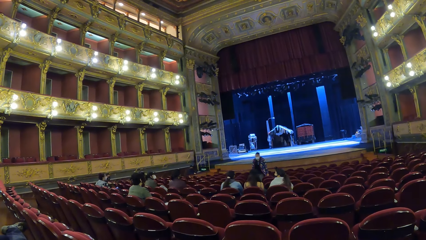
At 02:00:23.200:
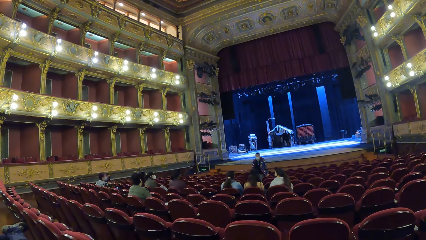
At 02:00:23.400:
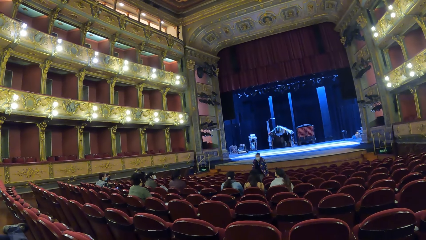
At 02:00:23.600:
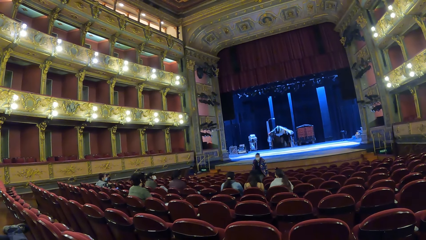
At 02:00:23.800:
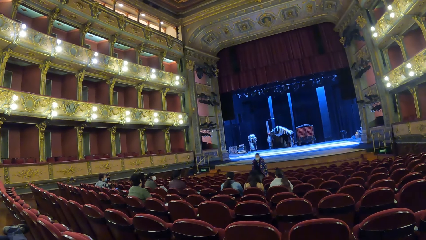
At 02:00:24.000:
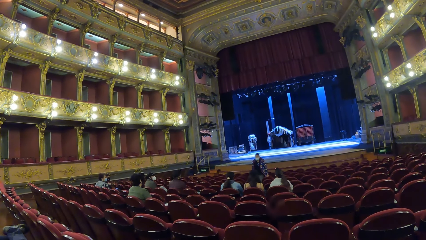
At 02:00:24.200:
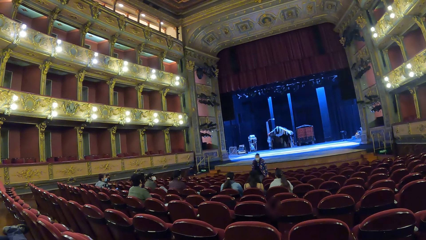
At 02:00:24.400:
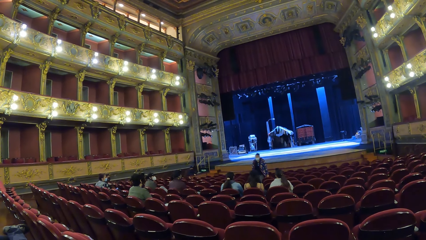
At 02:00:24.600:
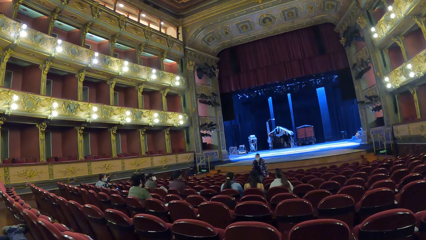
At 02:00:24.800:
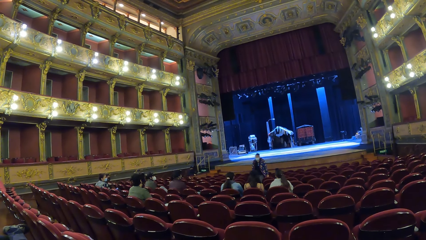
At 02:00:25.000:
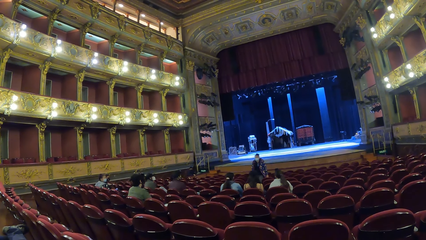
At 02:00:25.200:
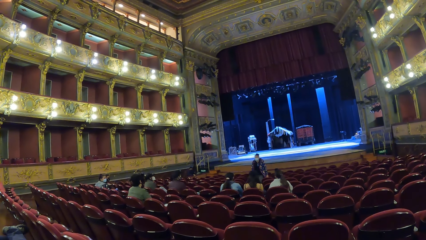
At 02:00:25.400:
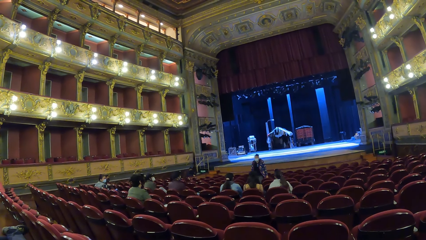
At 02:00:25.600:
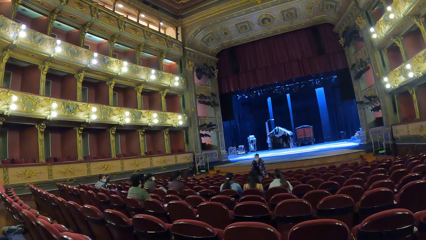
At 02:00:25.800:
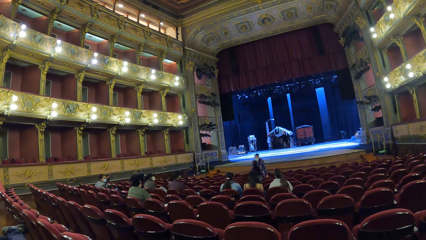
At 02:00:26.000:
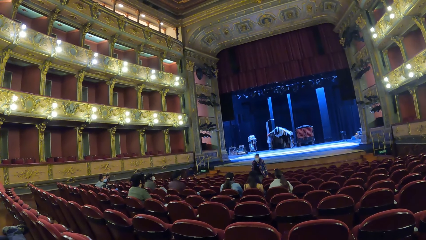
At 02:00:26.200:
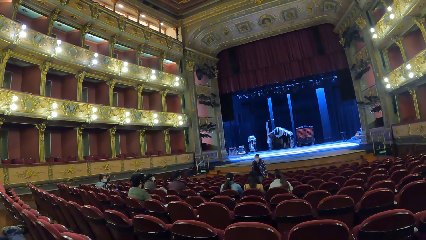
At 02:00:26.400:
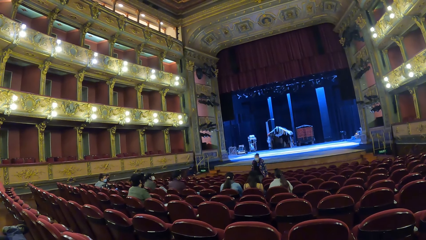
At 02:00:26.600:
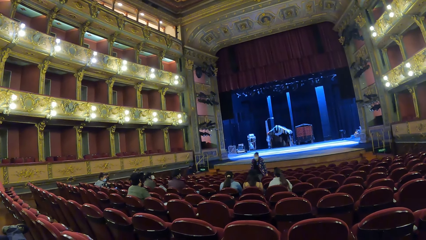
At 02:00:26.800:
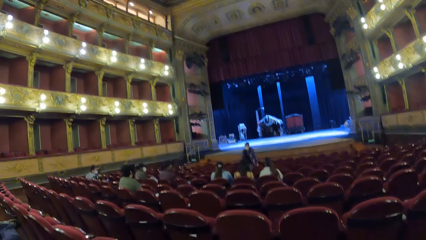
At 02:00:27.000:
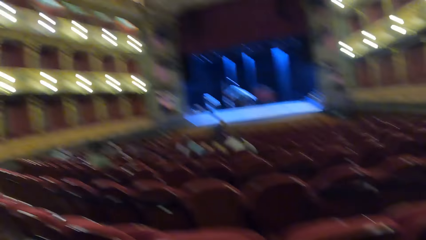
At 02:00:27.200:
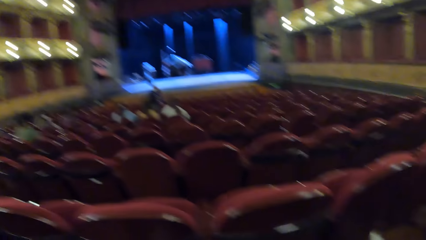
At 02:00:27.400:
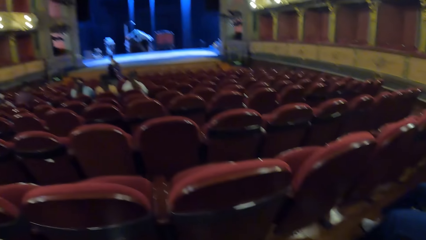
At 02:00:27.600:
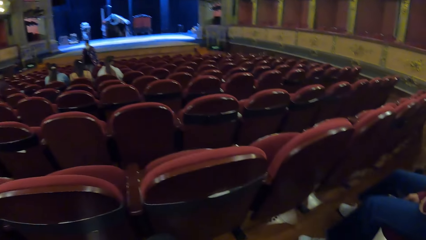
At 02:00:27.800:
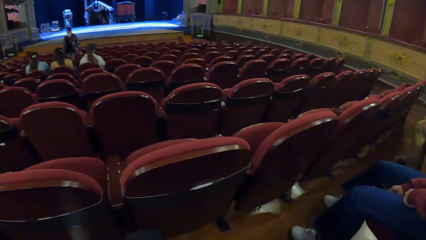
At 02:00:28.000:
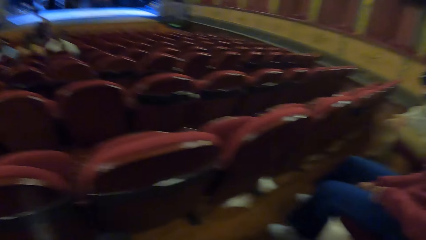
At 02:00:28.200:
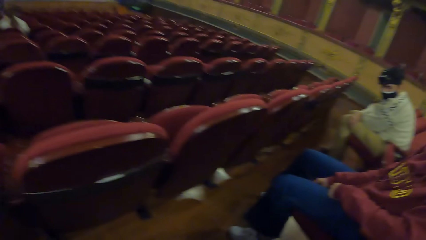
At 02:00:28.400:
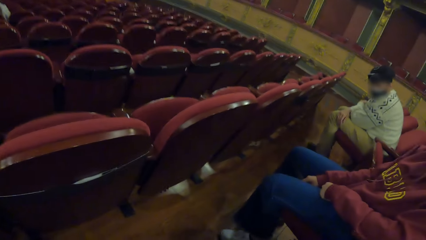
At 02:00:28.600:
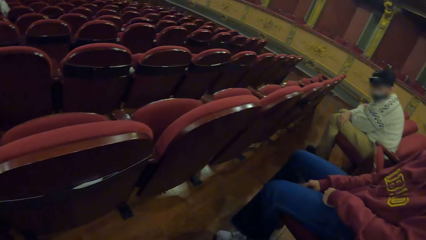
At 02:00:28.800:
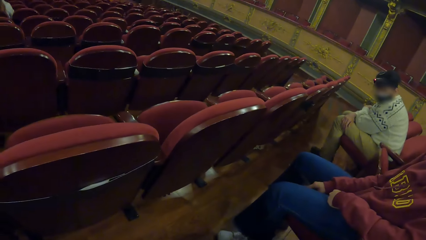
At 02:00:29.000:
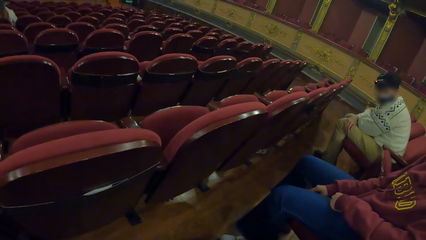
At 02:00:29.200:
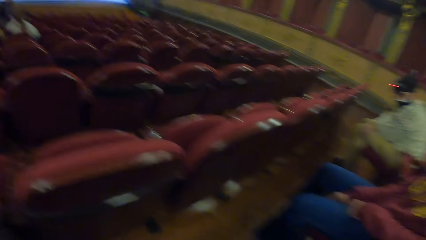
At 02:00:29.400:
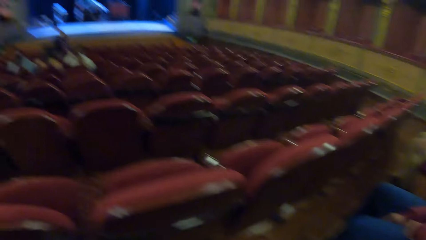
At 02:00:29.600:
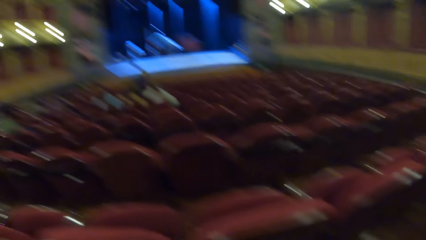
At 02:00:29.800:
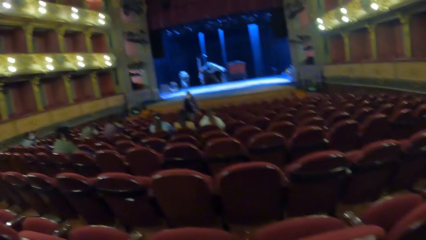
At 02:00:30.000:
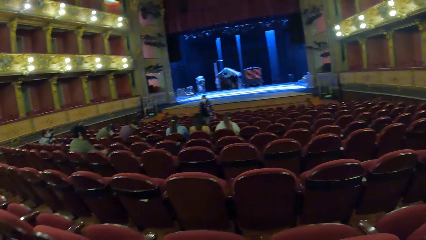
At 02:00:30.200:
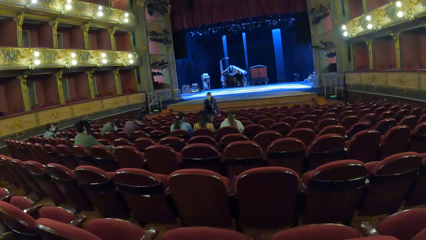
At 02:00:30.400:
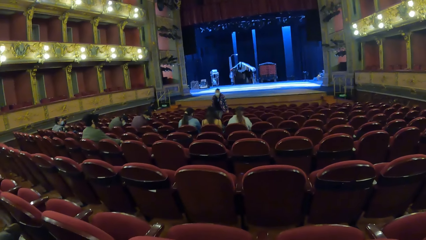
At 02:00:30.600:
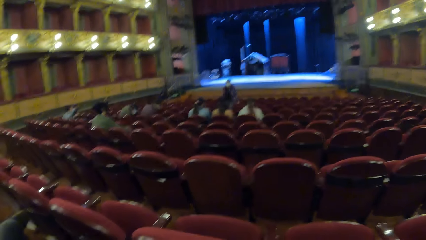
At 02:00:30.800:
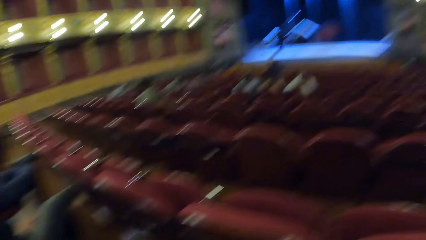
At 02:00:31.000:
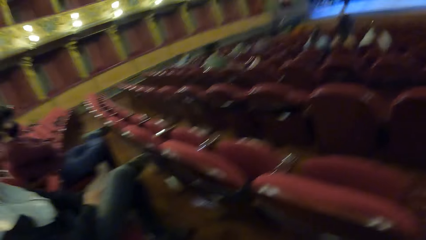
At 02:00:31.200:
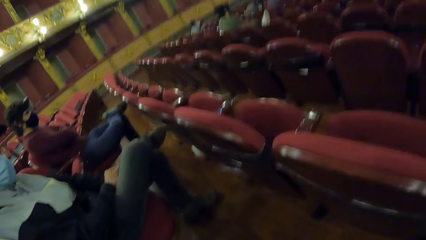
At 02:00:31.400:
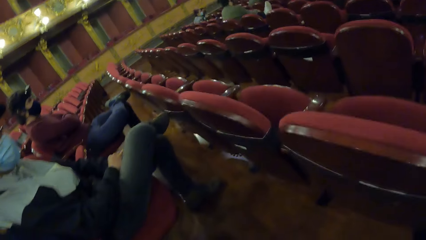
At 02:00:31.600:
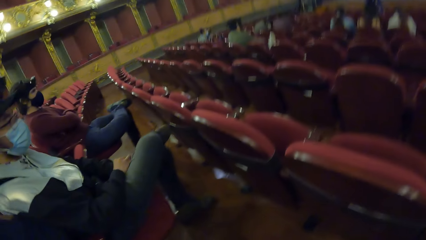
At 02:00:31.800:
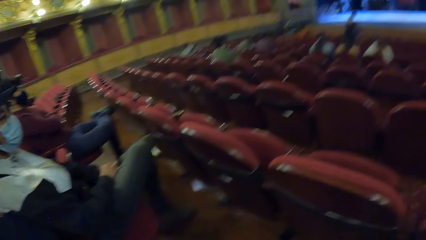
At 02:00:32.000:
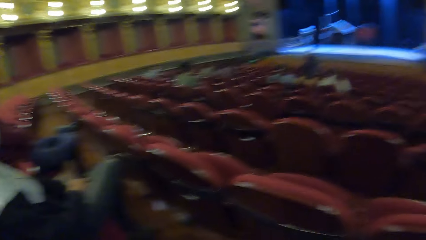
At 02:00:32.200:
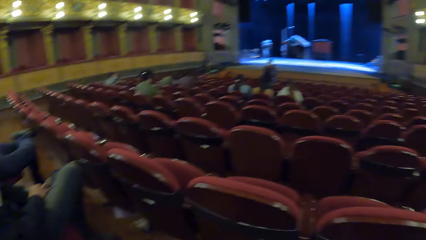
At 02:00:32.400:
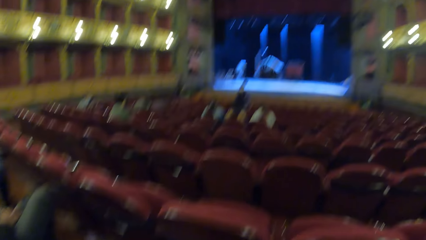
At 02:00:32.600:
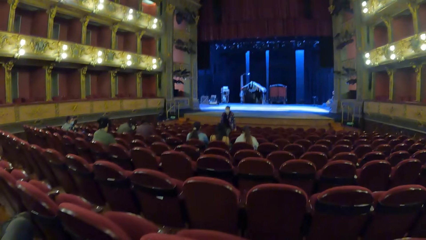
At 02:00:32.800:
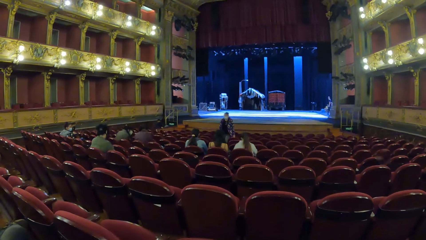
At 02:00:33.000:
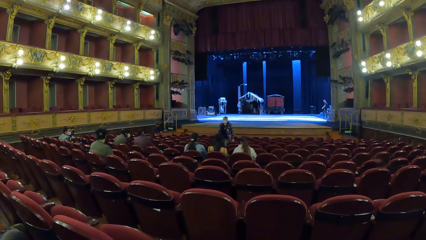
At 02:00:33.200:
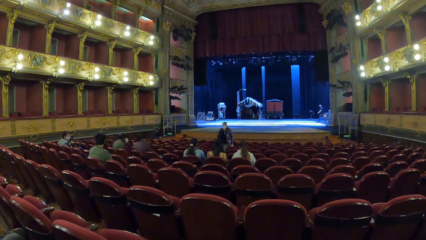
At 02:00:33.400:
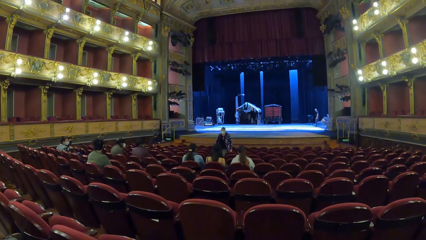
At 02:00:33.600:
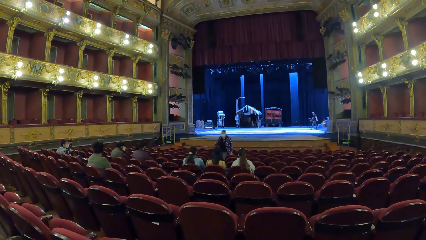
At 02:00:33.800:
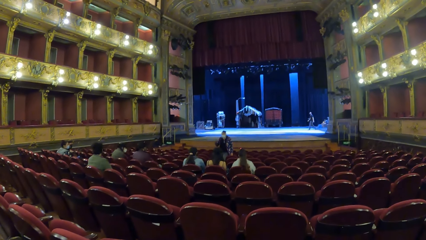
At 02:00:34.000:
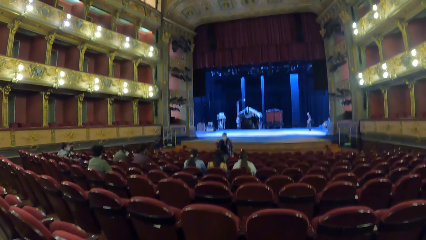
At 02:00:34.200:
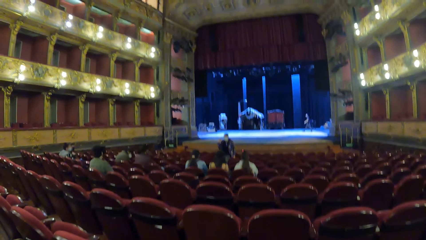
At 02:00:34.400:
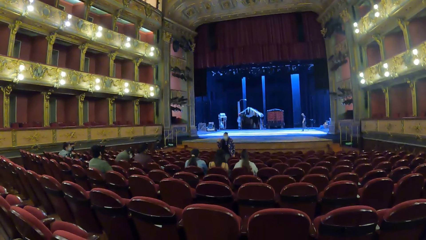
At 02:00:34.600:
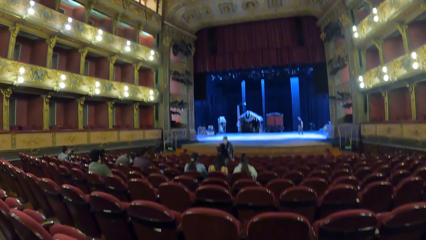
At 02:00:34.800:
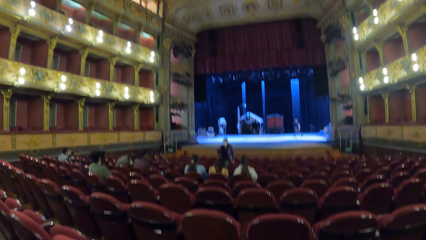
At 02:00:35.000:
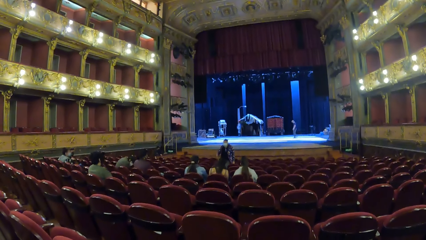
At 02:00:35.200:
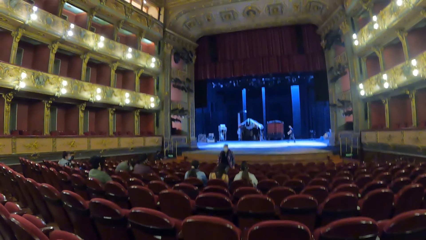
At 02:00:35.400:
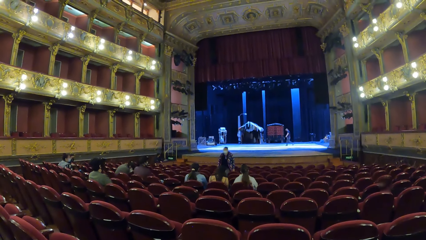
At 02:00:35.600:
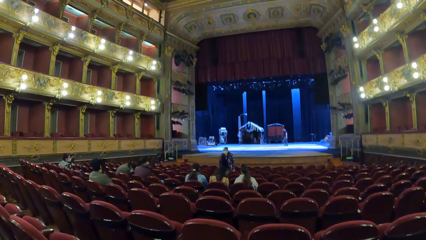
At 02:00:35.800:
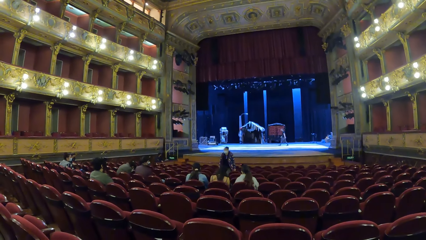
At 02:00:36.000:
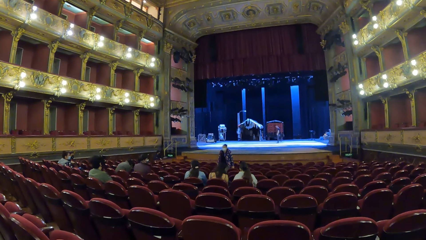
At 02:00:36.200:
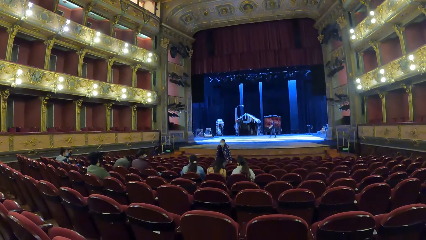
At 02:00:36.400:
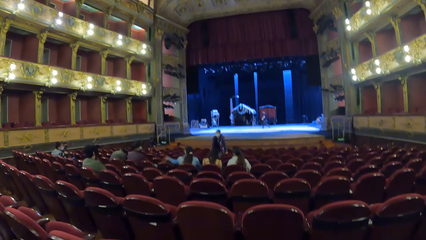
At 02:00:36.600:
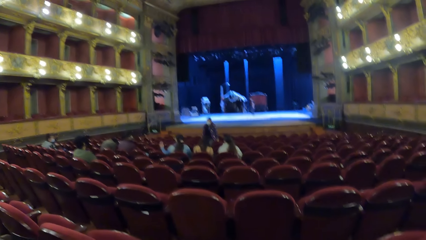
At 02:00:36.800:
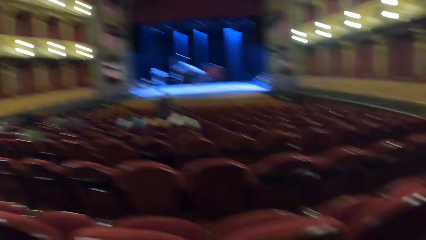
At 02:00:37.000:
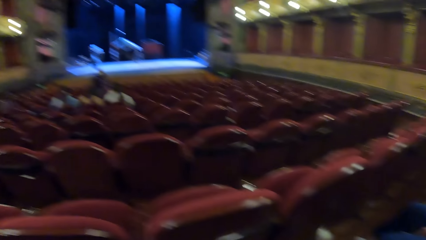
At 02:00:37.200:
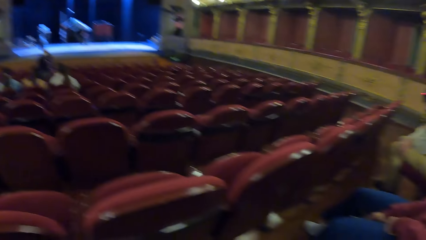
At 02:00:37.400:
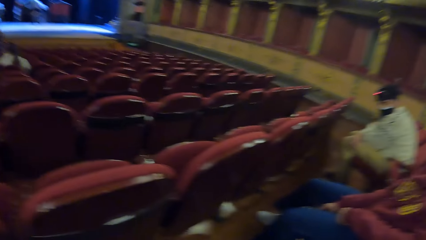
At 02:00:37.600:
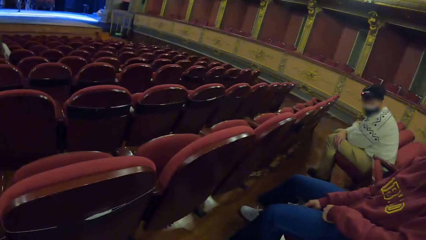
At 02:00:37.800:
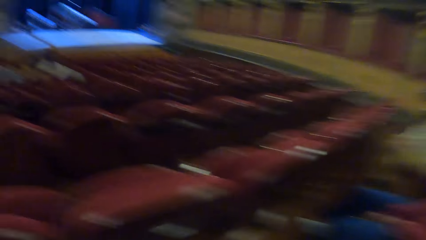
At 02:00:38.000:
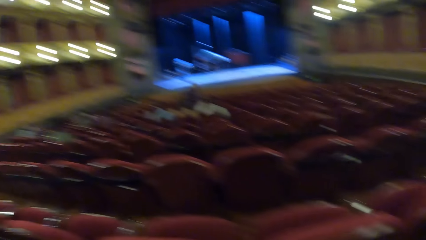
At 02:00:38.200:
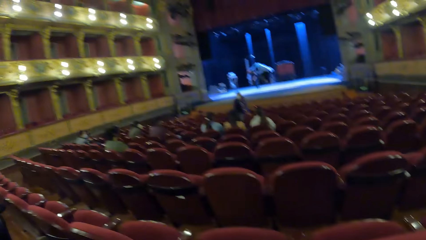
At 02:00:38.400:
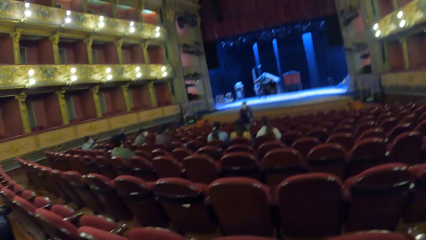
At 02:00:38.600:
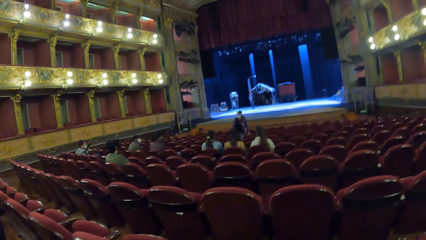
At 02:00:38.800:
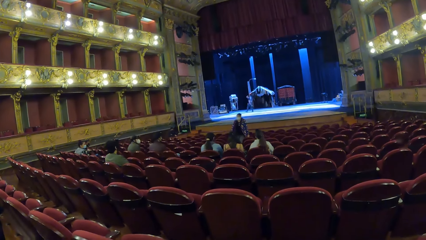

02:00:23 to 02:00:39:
A man walks across a stage in the theatre. The woman converses with the group of people in the theatre.
